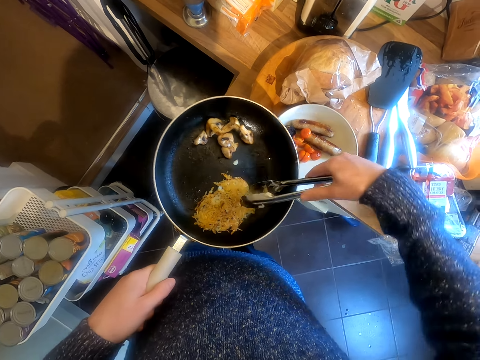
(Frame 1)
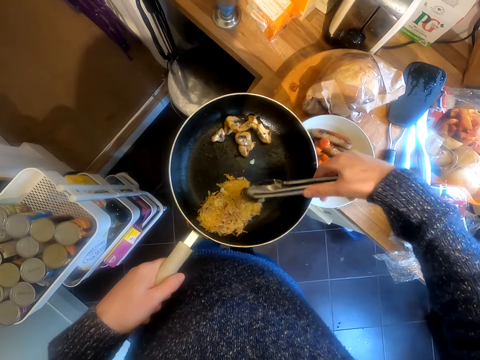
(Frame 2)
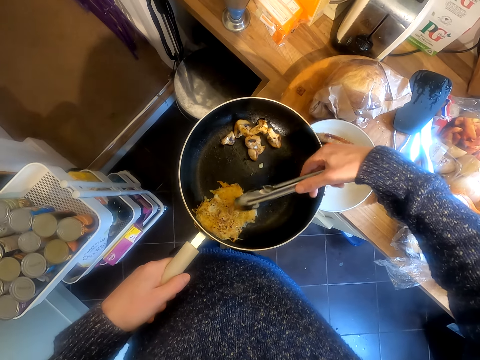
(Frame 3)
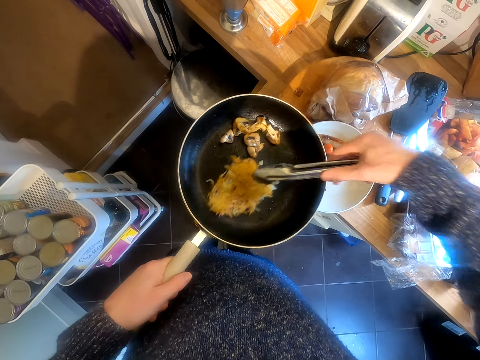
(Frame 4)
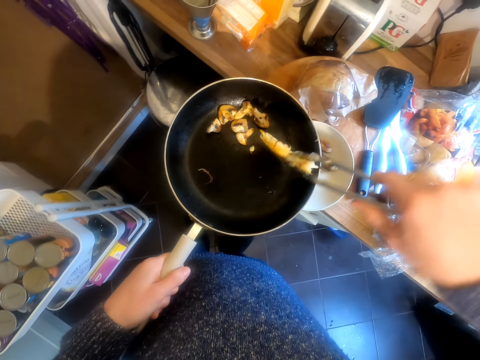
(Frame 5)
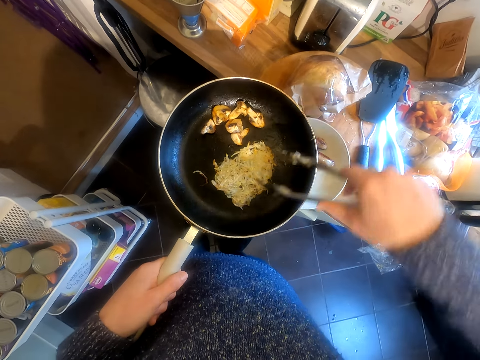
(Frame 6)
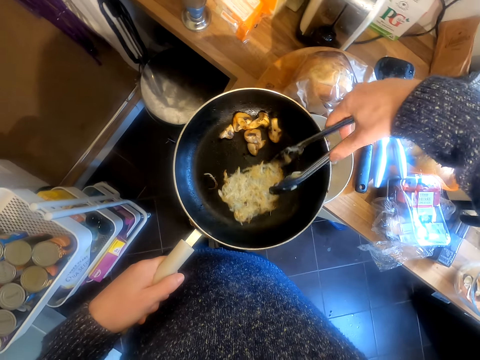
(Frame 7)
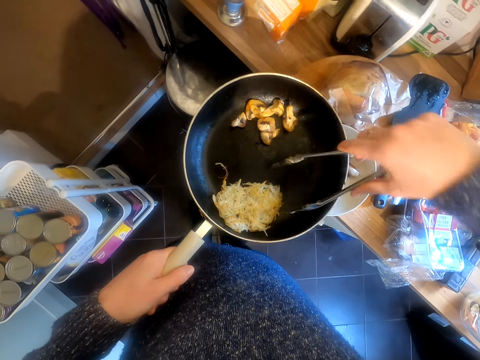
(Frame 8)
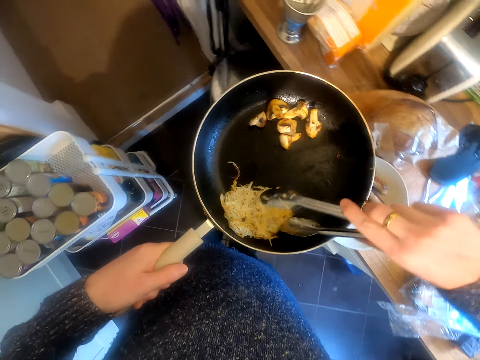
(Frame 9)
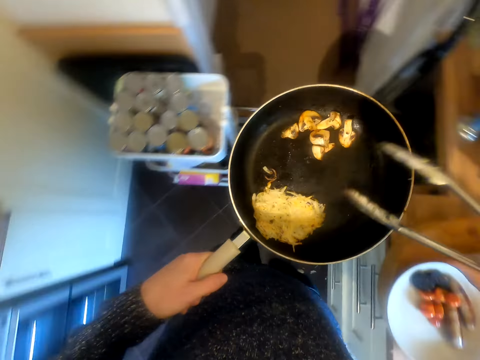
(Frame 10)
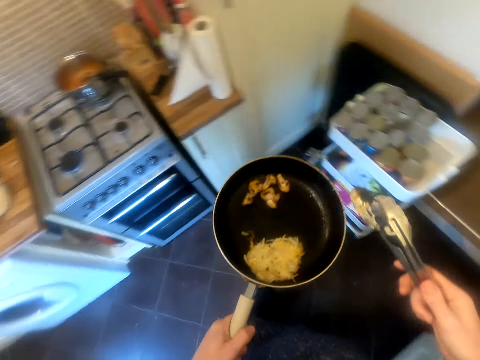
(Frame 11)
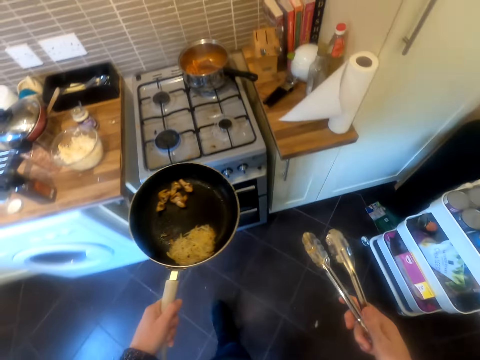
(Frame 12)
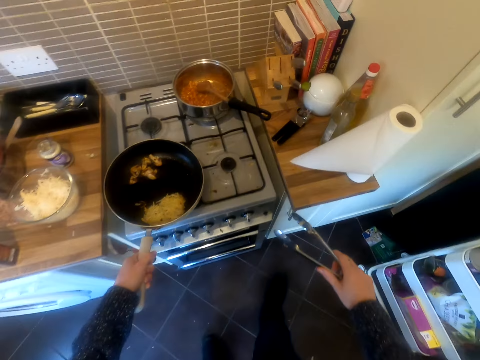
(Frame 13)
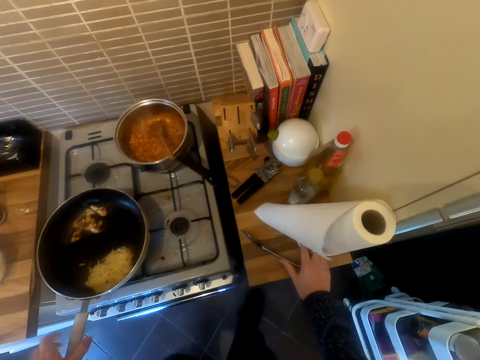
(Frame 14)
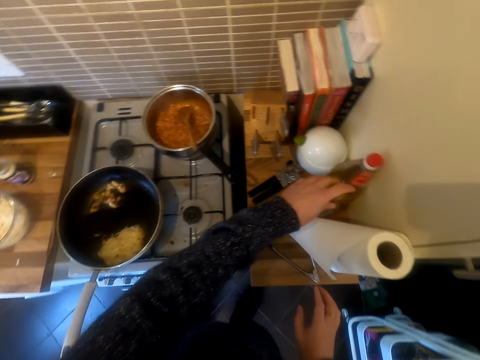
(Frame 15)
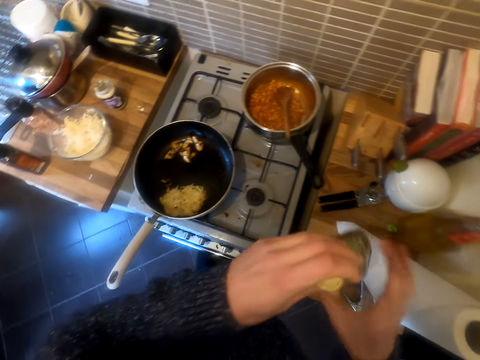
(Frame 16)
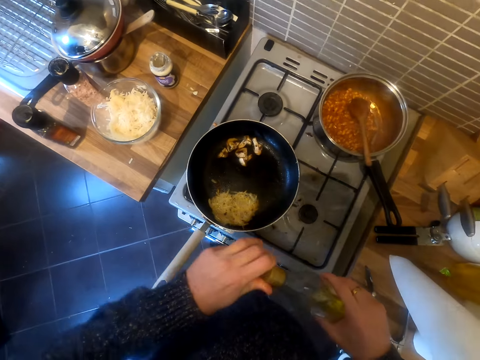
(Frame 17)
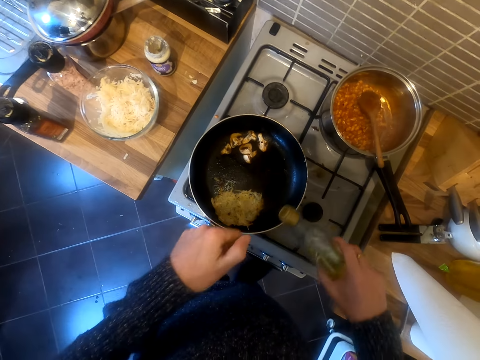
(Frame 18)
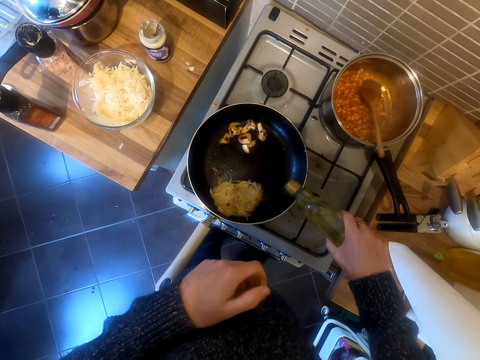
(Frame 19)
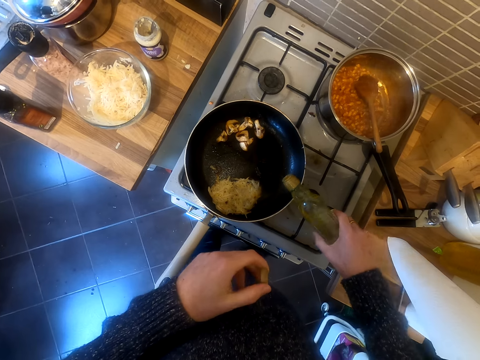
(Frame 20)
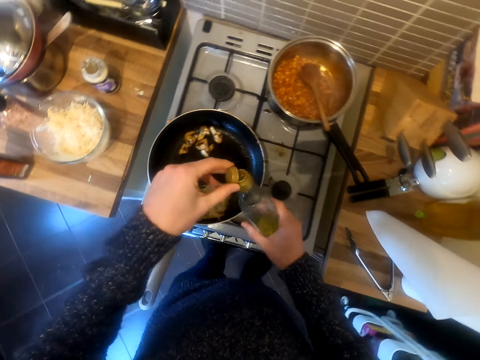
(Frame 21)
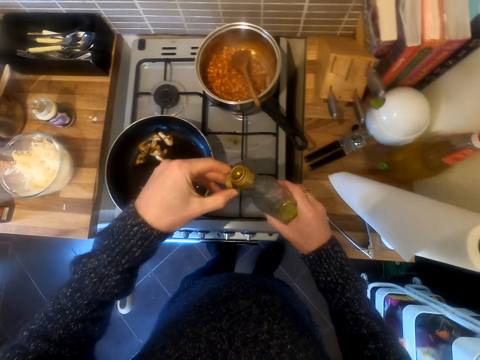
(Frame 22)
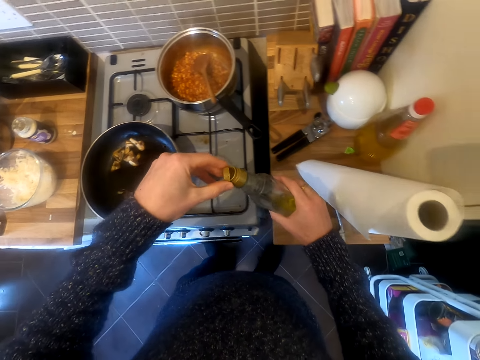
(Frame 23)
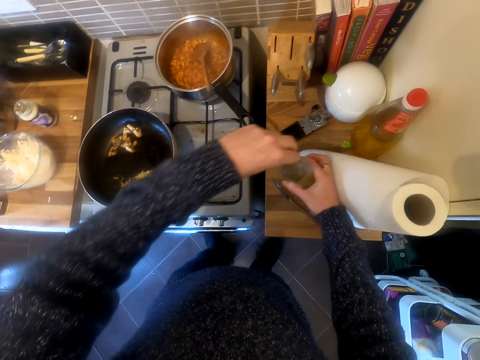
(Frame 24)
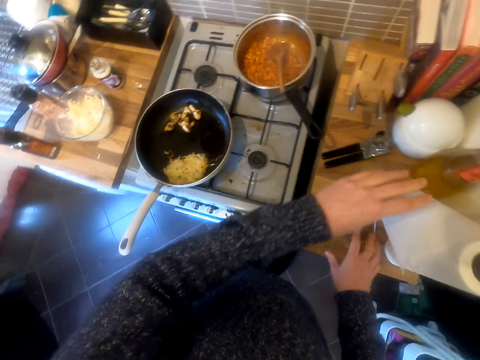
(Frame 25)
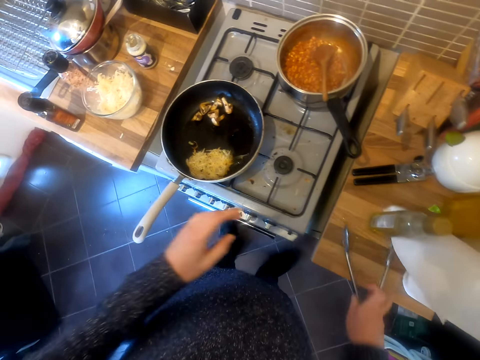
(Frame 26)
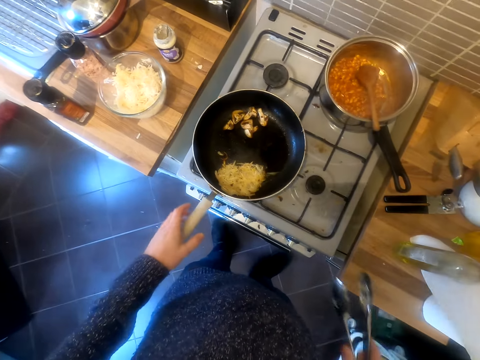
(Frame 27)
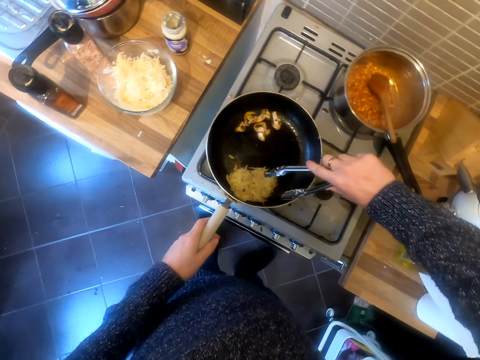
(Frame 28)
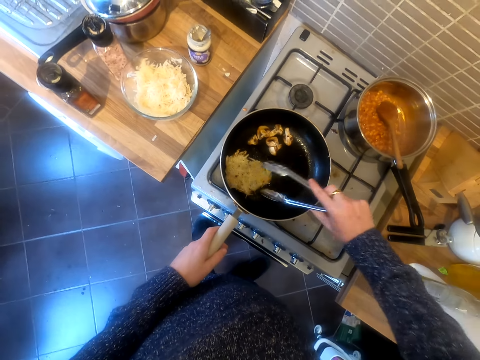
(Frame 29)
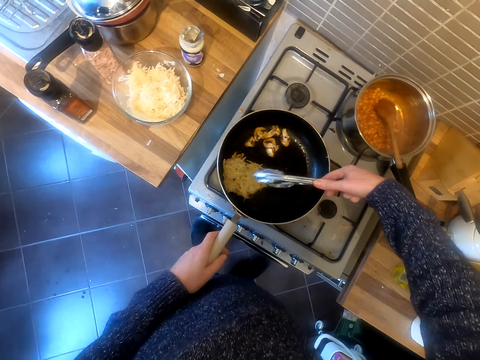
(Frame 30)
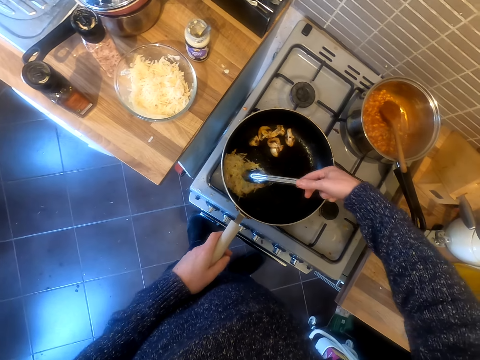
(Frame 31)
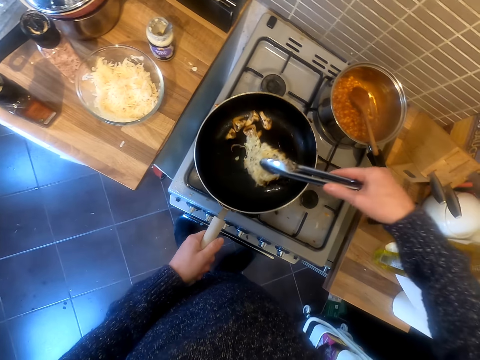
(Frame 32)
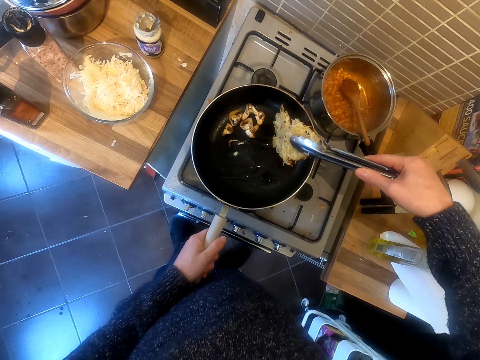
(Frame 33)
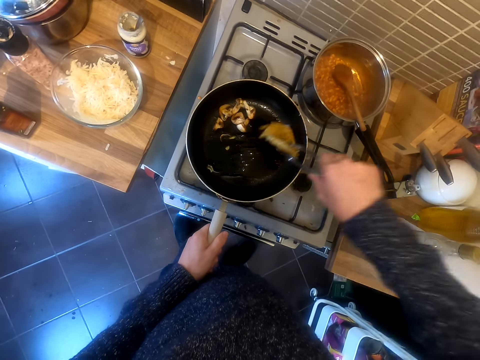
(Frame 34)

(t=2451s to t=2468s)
The camera wearer scoops the food. They put the frying pan on the gas. They put the tong on the table. They pick up the cooking oil bottle. They pour the oil in the pan. They close the bottle. They put the bottle down on the surface. They turn the food using the cooking tong.

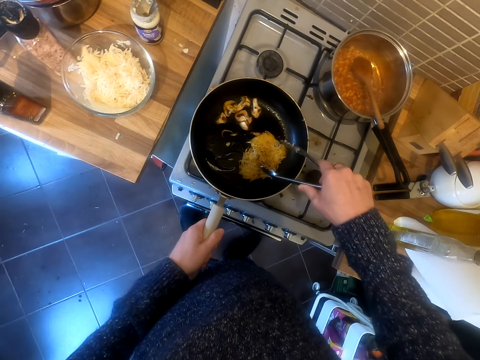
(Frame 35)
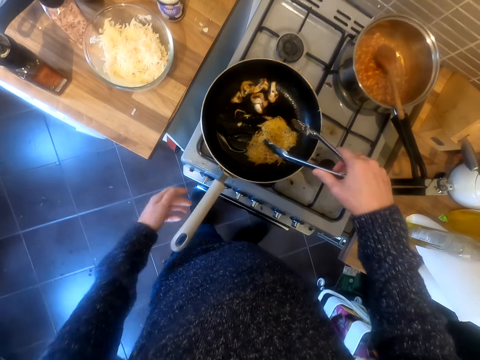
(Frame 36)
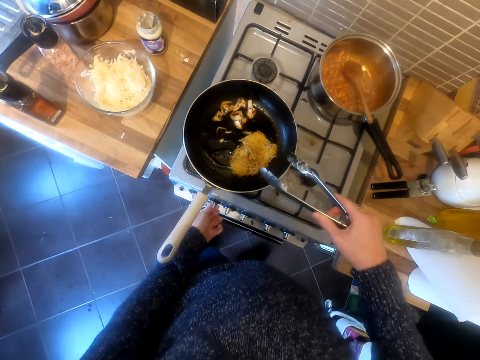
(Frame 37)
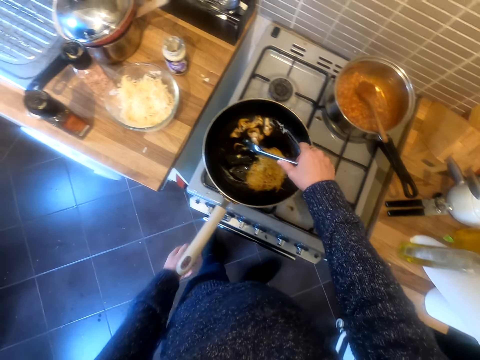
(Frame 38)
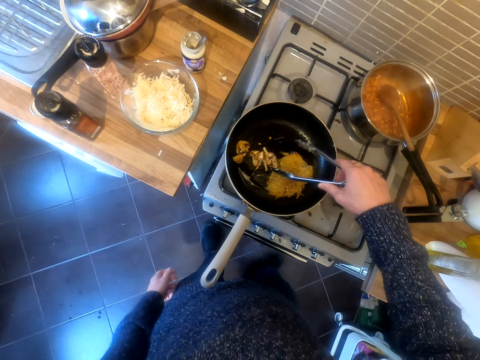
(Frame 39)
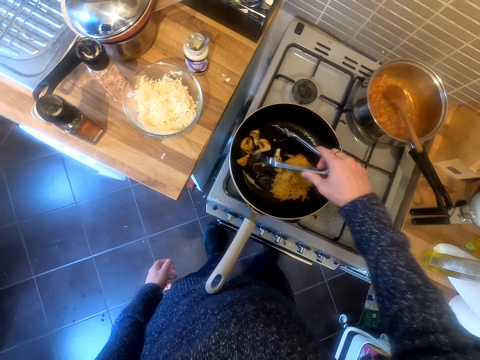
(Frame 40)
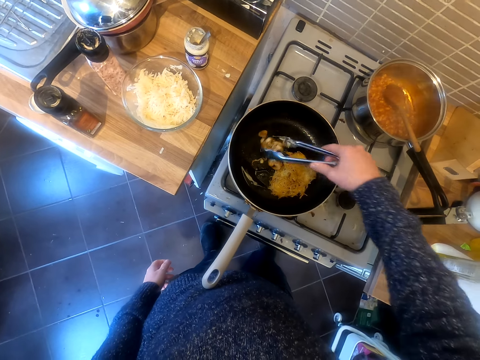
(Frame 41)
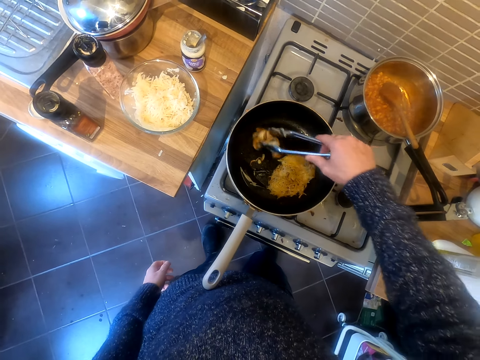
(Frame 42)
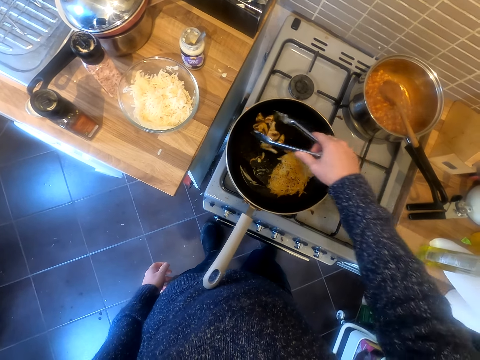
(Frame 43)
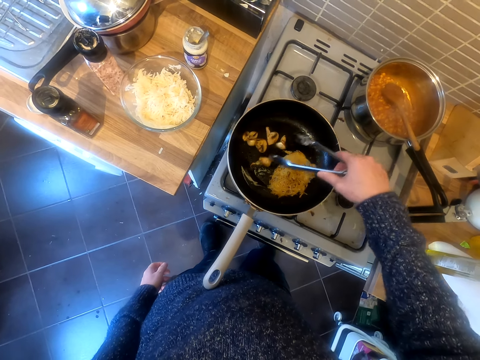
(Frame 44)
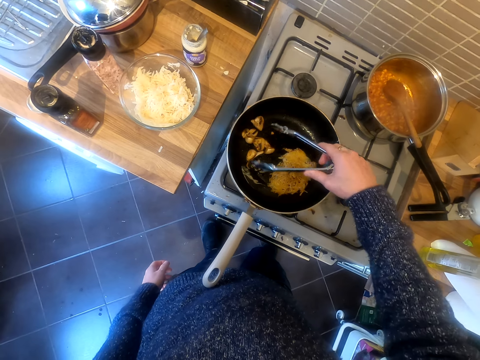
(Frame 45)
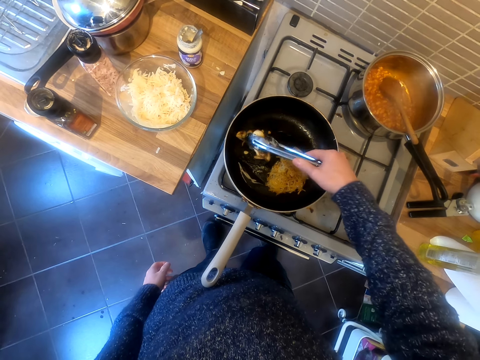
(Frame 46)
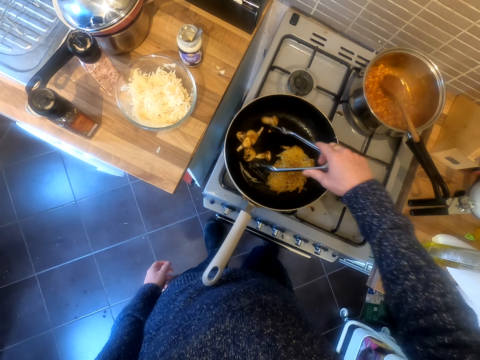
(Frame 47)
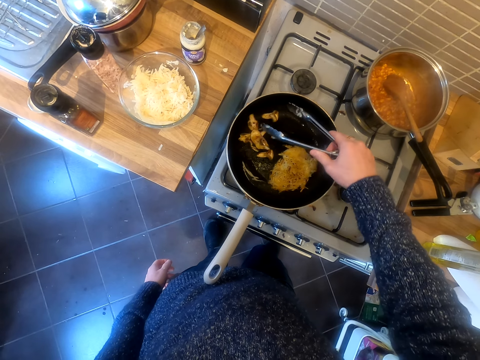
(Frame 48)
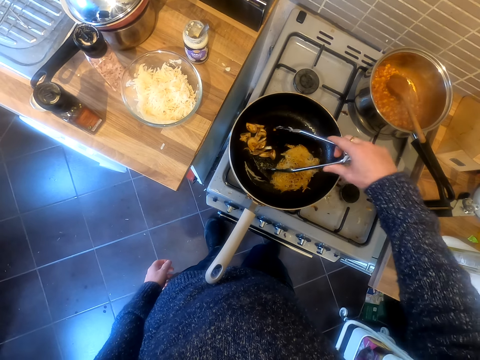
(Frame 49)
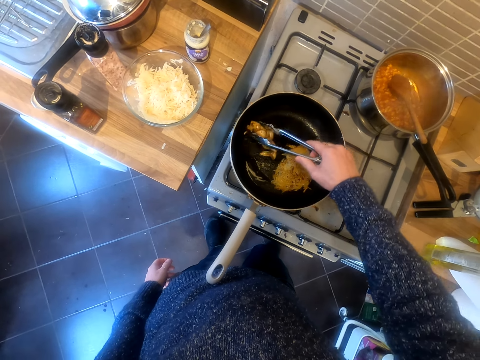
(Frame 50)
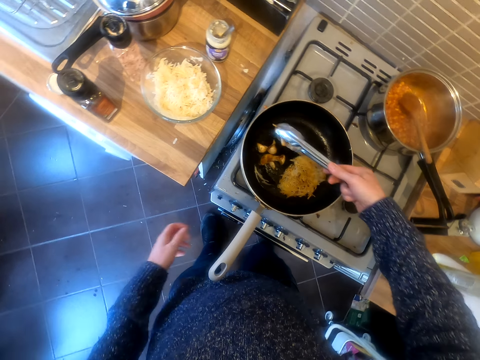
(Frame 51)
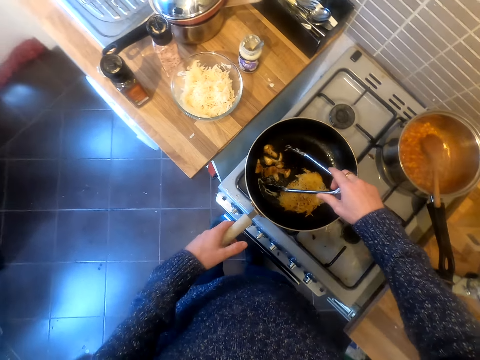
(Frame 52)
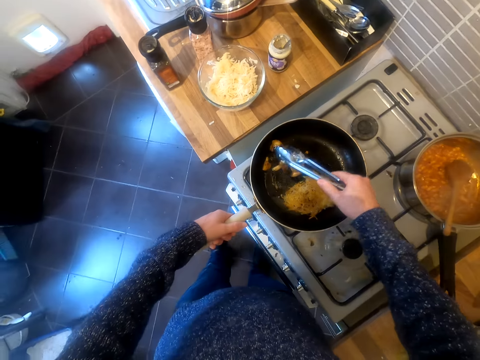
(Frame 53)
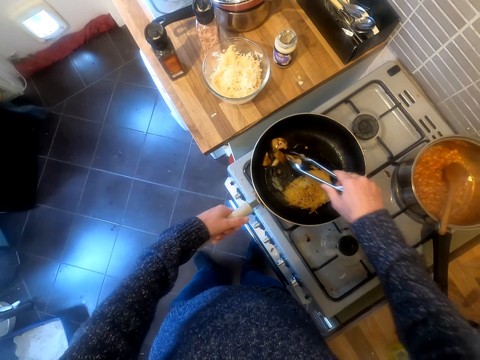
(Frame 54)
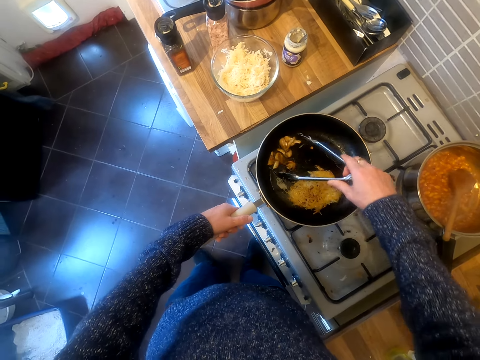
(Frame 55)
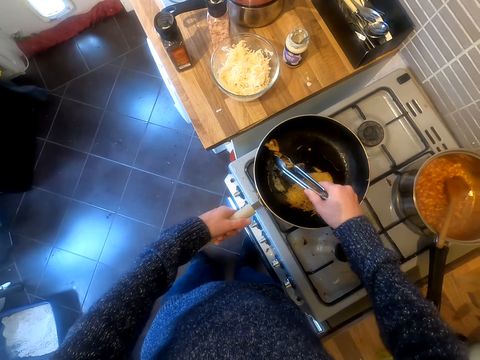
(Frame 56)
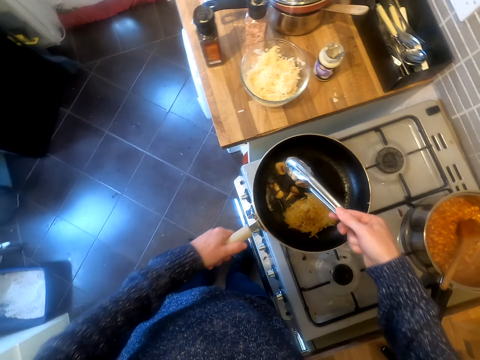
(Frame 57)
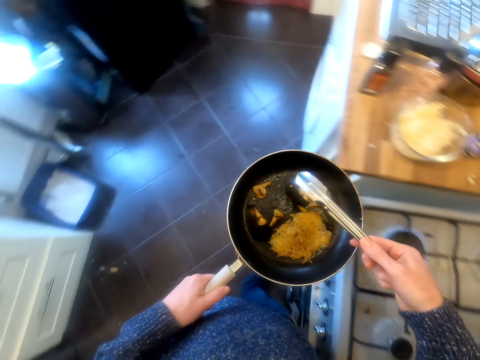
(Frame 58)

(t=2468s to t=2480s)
The camera wearer turns the food with the tong. They switch off the gas. They cook the food.
